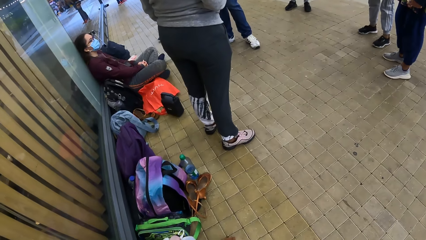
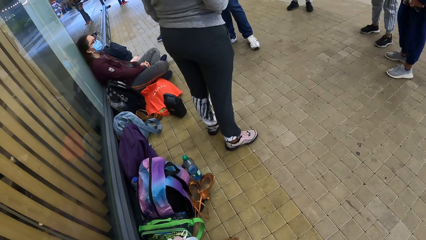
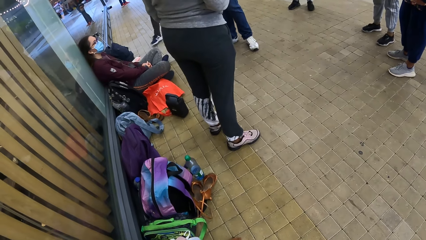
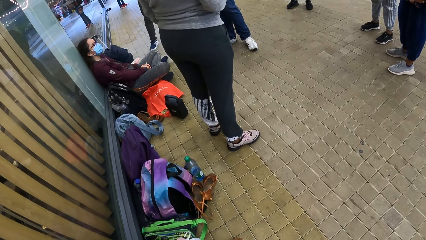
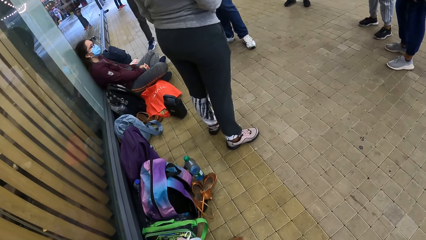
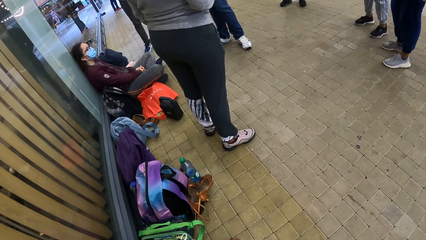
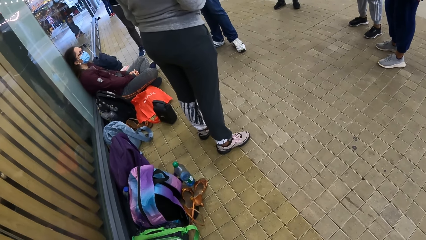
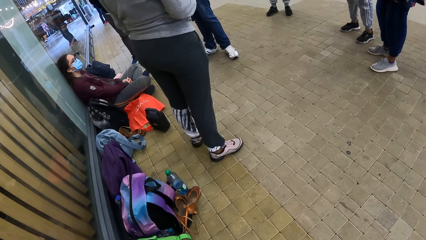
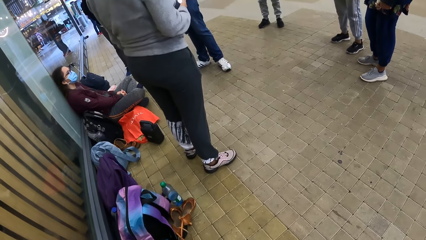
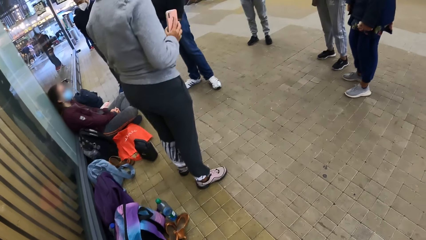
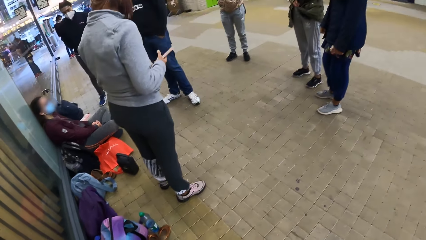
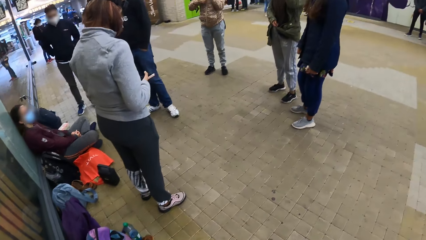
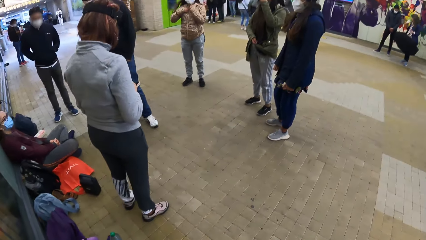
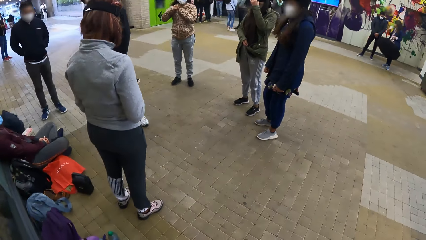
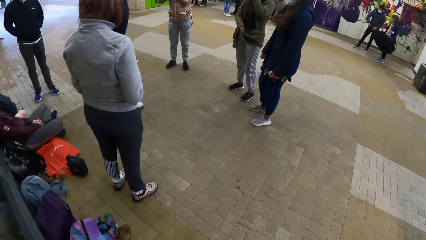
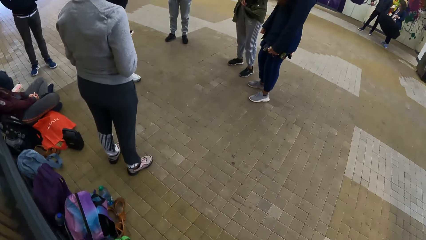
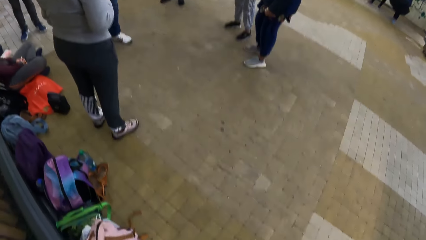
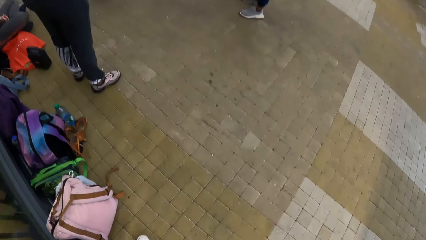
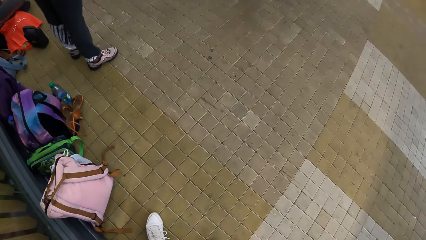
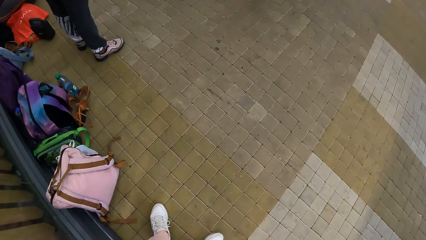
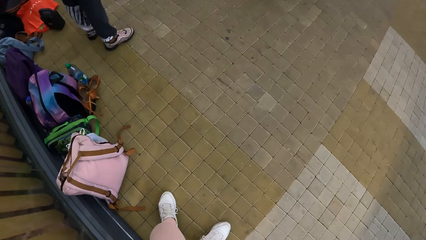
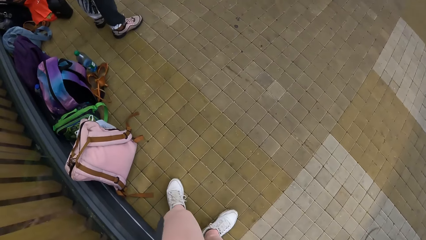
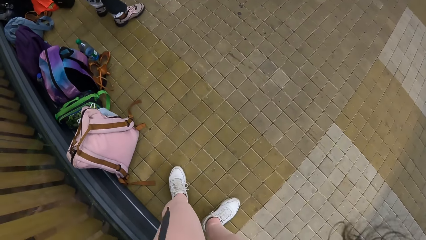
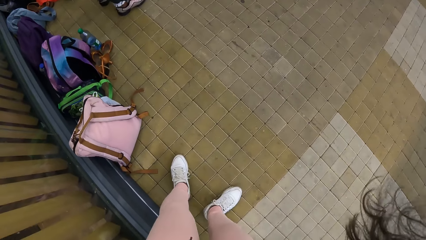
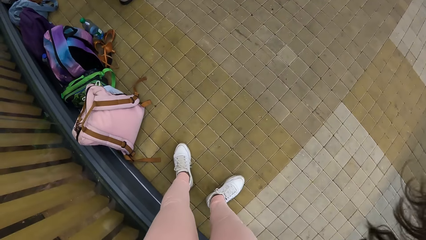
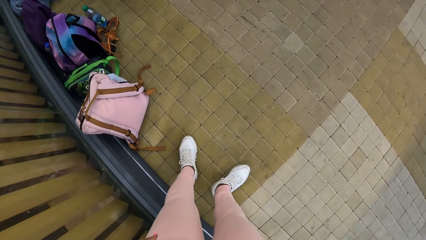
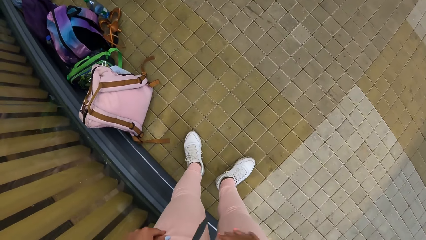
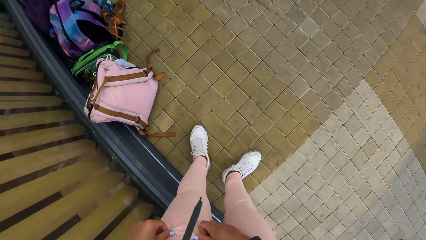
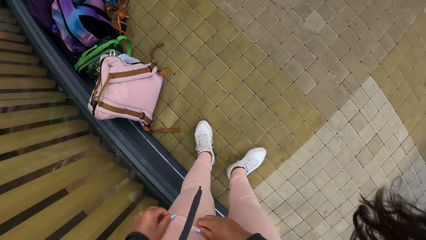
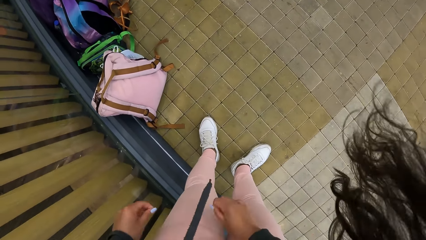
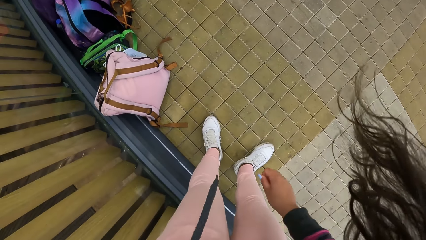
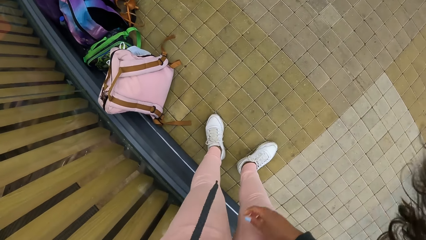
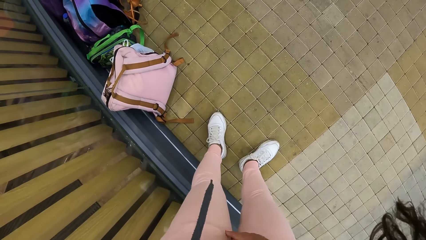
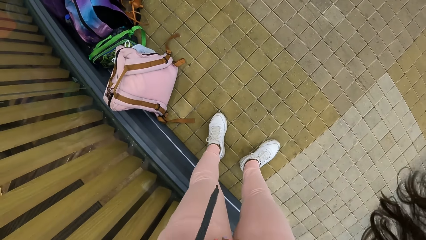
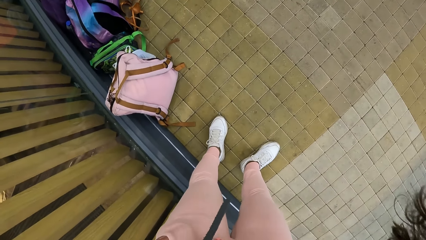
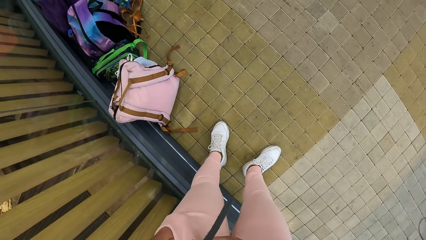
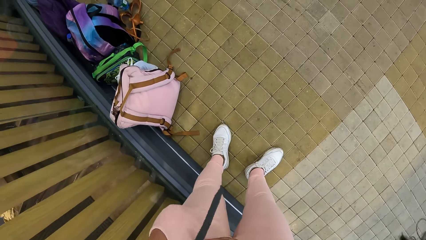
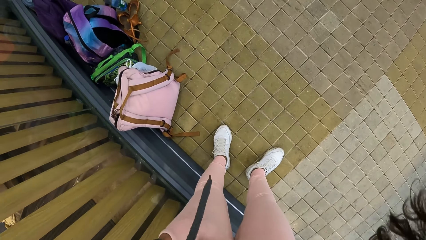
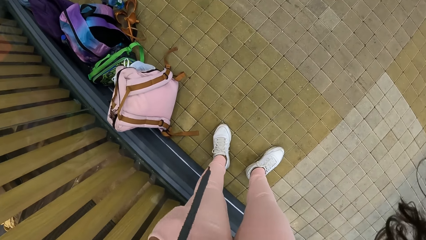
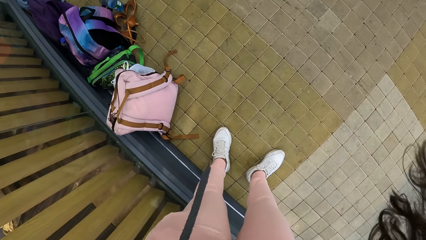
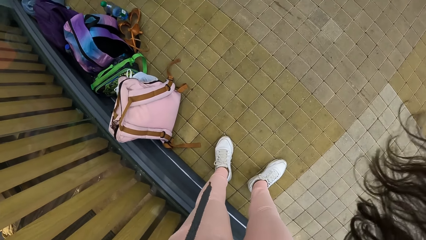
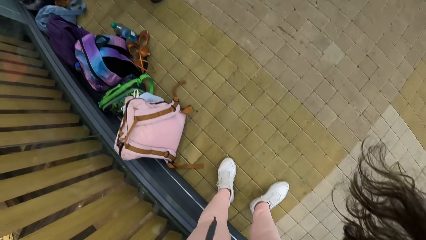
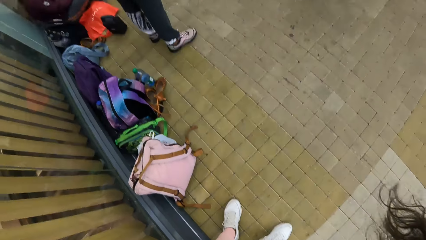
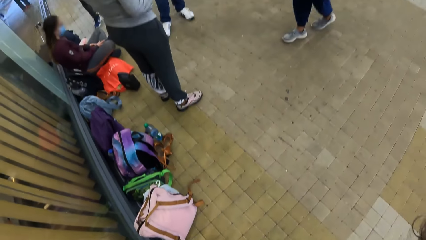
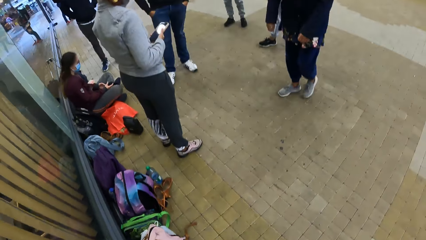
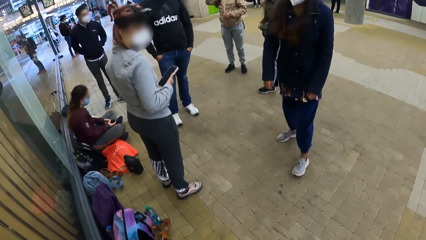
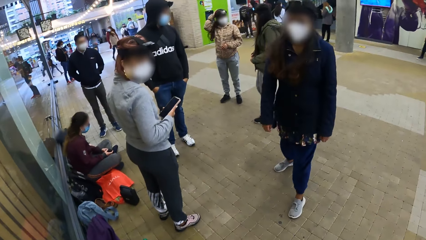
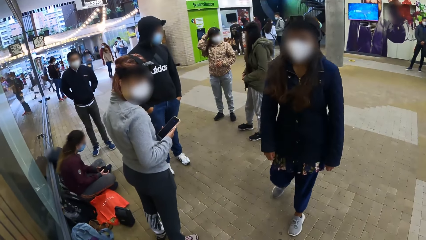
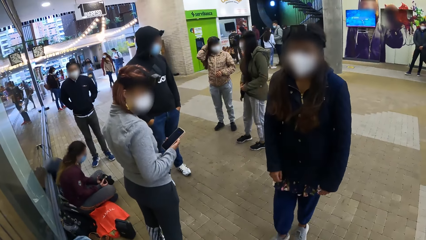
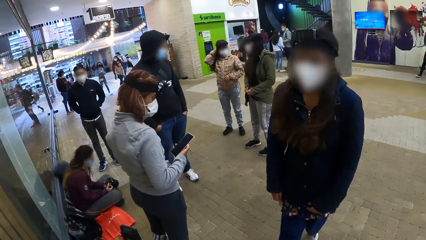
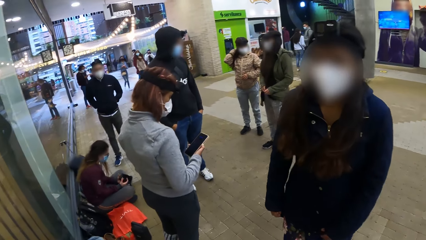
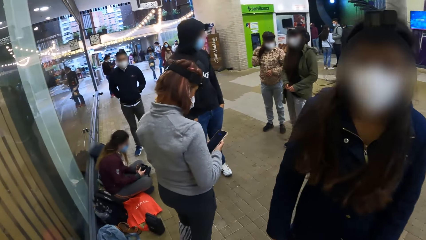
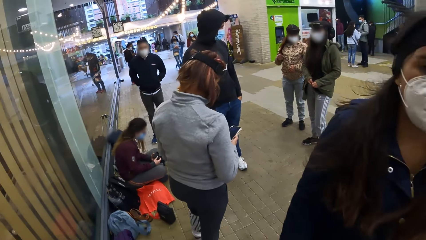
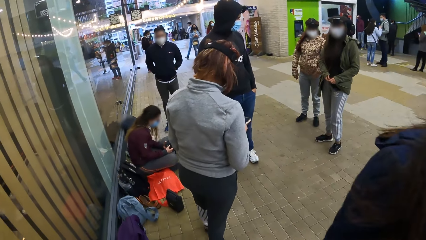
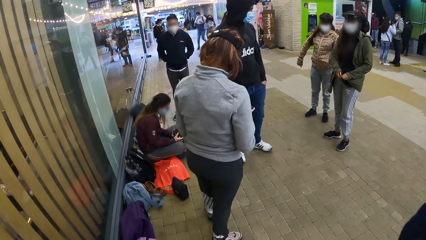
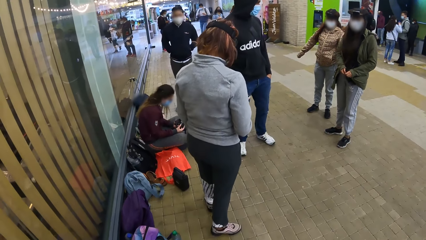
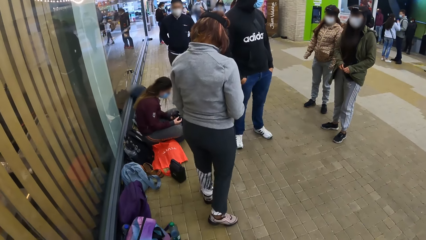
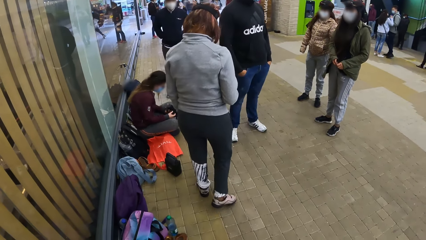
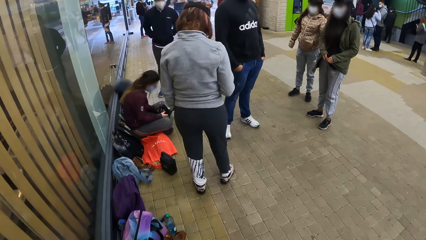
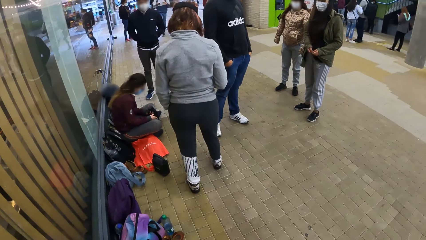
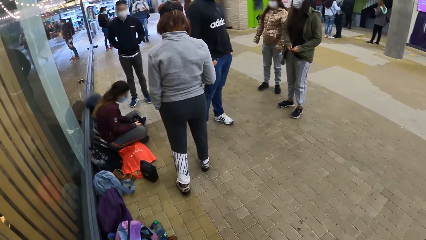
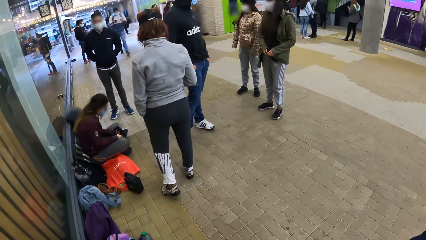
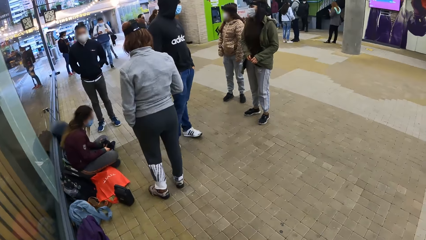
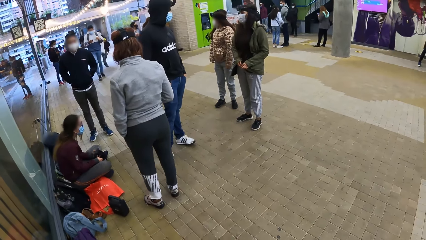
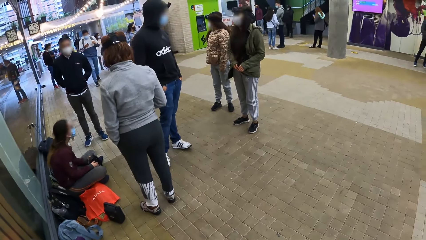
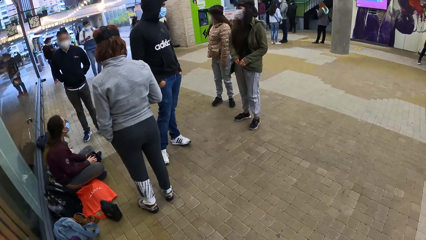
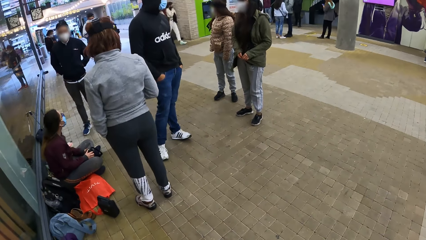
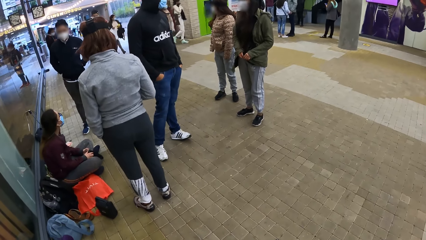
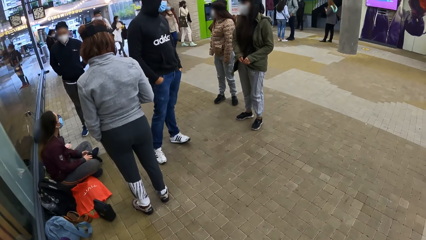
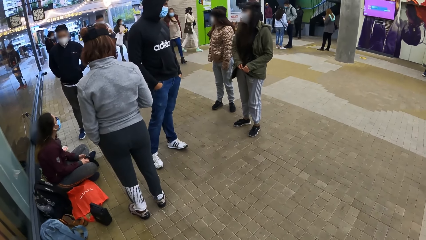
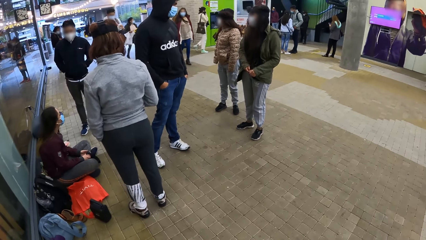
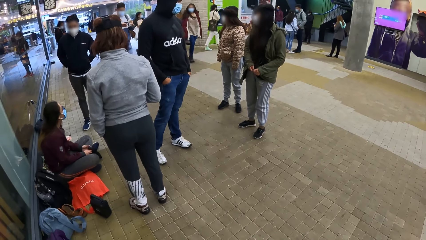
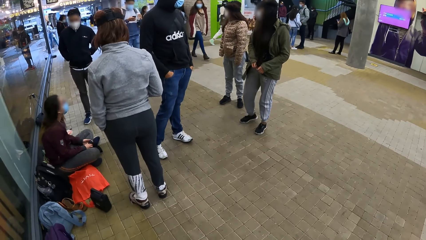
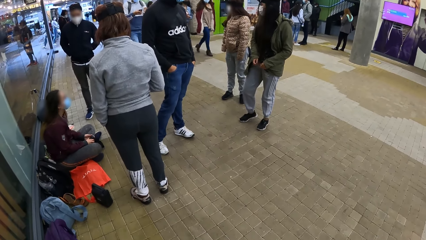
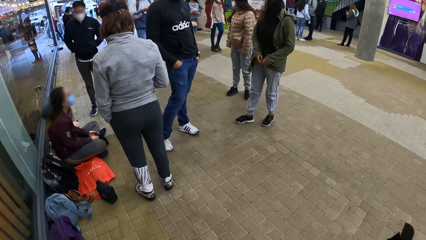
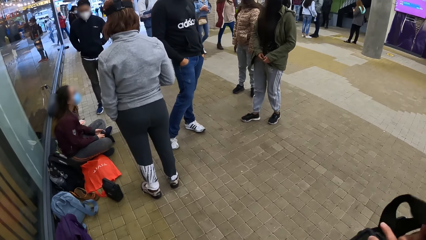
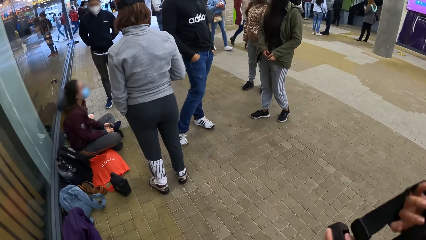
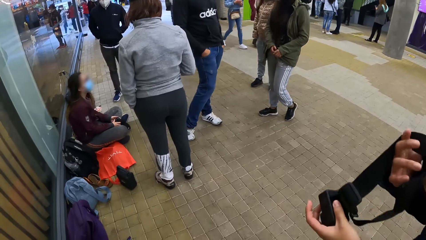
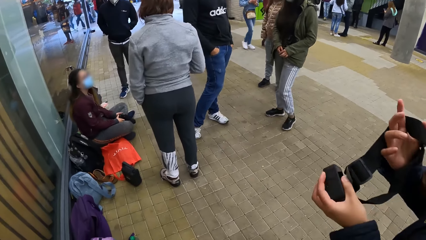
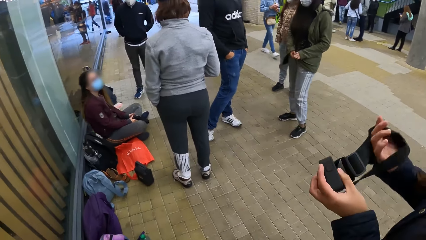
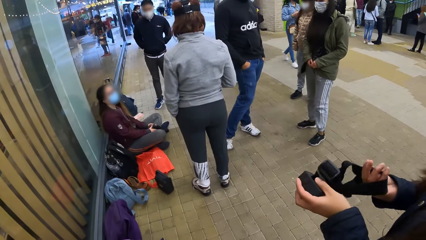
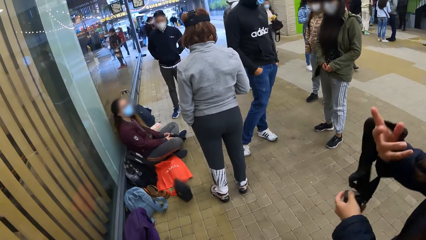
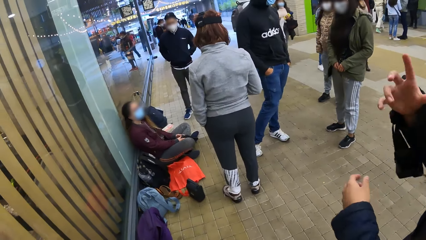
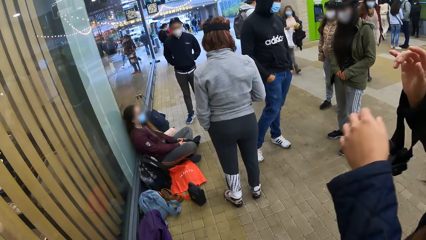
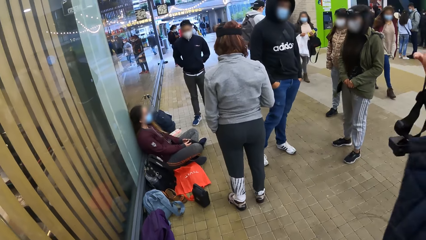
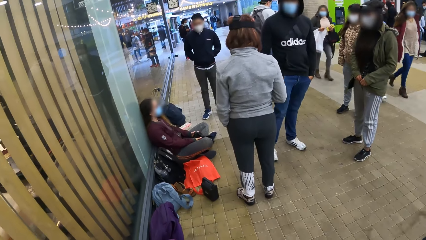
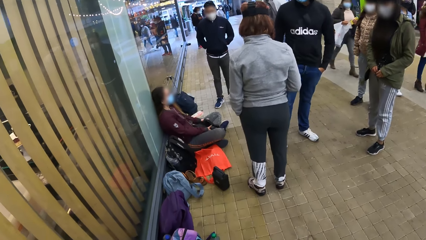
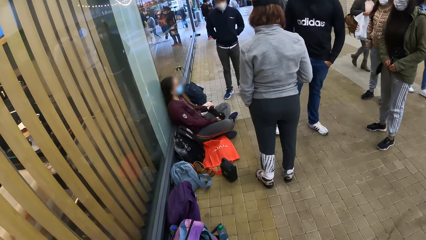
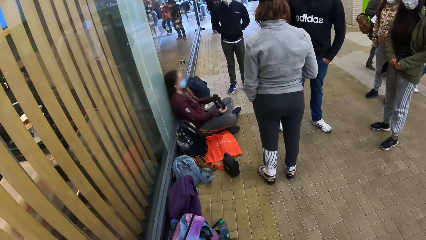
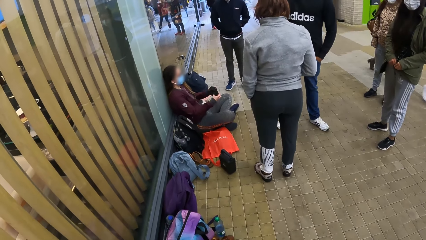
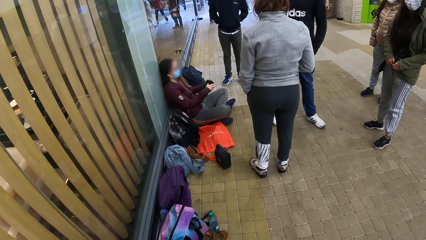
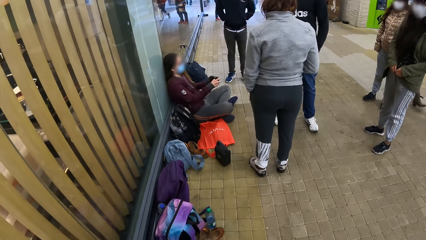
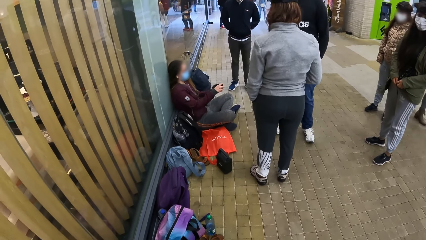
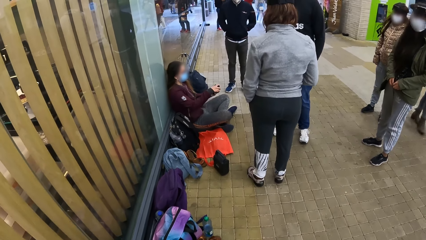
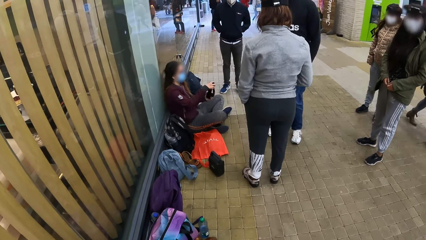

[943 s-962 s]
The camera wearer looks at a woman. Another woman turns the phone with her right hand. The camera wearer looks at another woman. She looks on the floor. She looks at her shoes. She pinches her trousers with both hands. She moves a leg. She bends down. She puts her left hand into her trouser pocket. Another woman touches her hair with her right hand. The camera wearer looks at a woman. She looks at another woman. A woman moves towards a man. Another woman holds a camera with both hands. The camera wearer looks at a woman. Another woman holds the camera with both hands.
